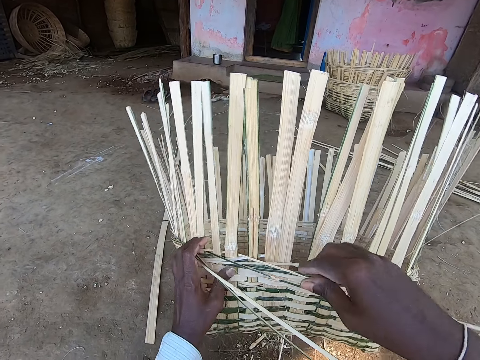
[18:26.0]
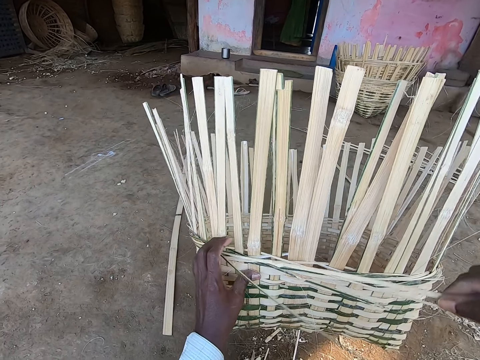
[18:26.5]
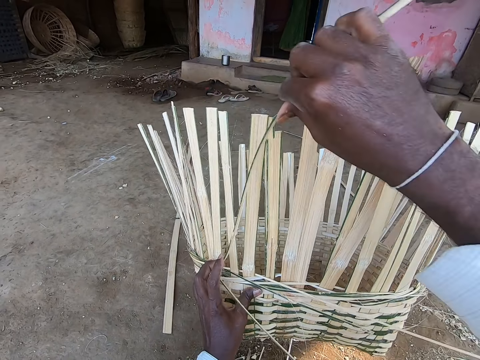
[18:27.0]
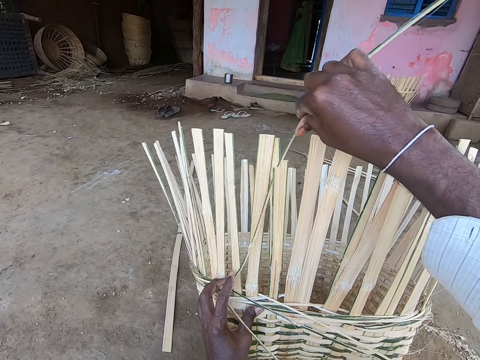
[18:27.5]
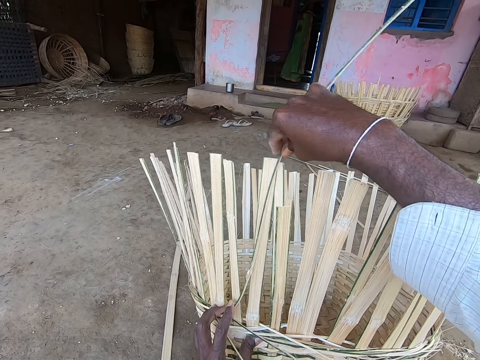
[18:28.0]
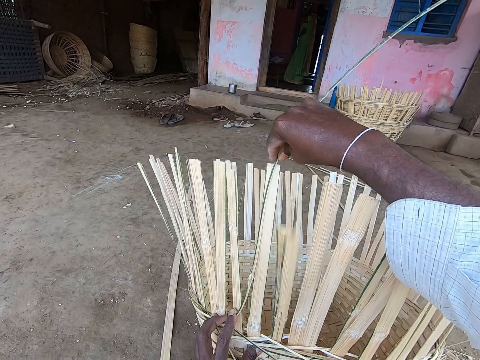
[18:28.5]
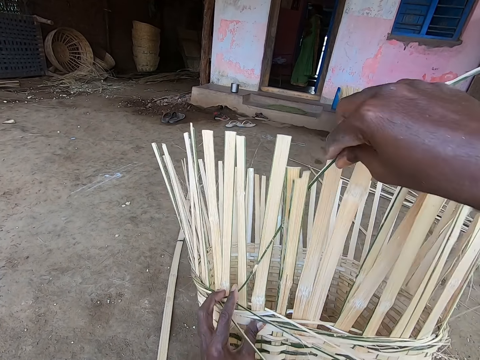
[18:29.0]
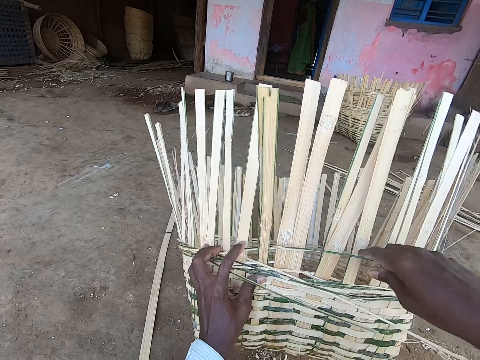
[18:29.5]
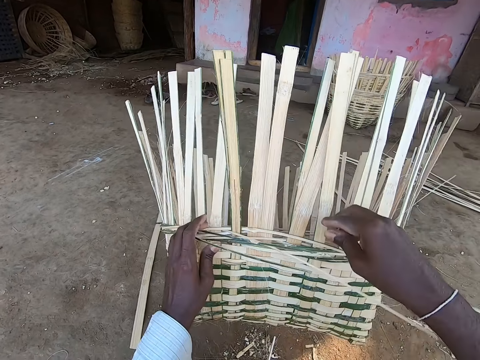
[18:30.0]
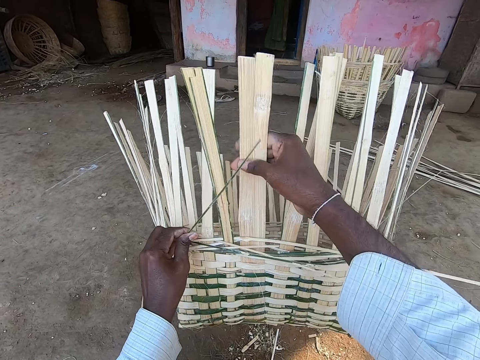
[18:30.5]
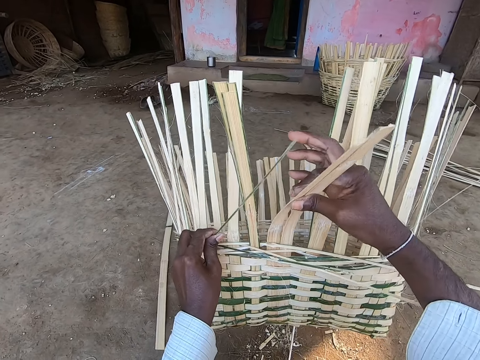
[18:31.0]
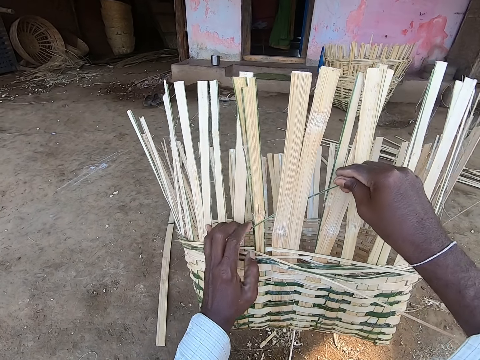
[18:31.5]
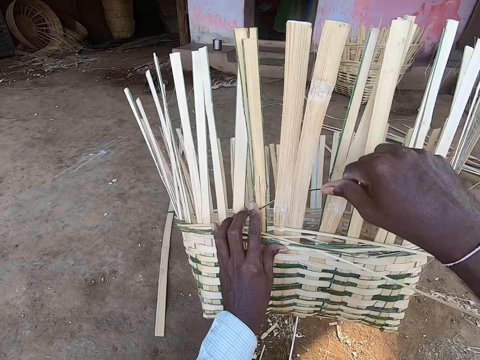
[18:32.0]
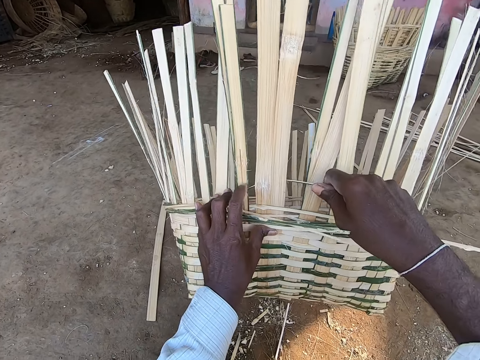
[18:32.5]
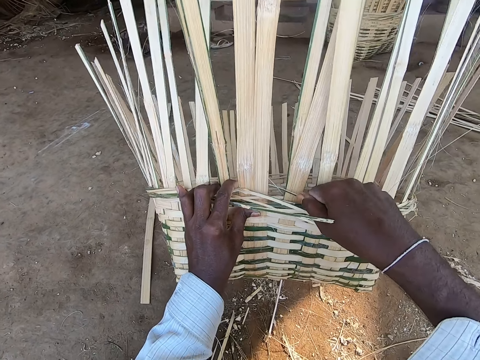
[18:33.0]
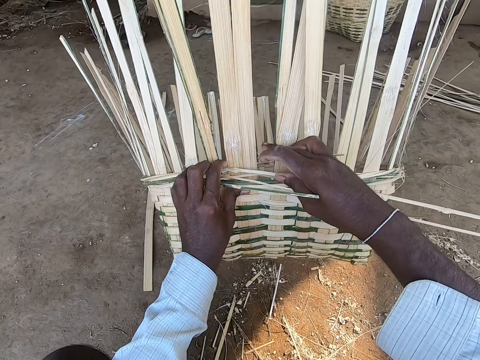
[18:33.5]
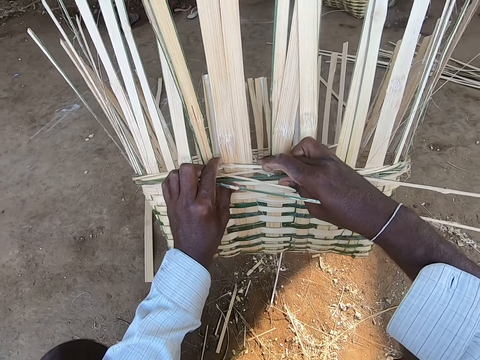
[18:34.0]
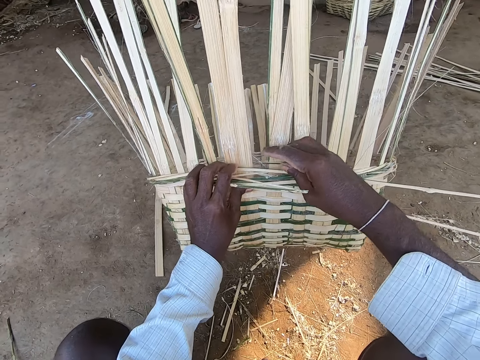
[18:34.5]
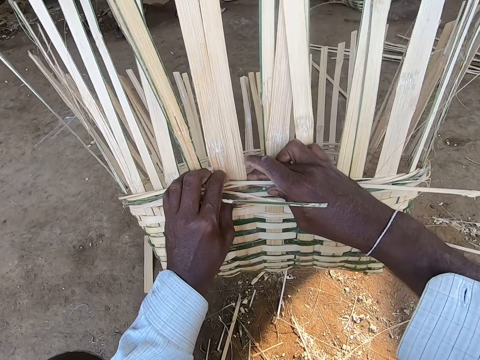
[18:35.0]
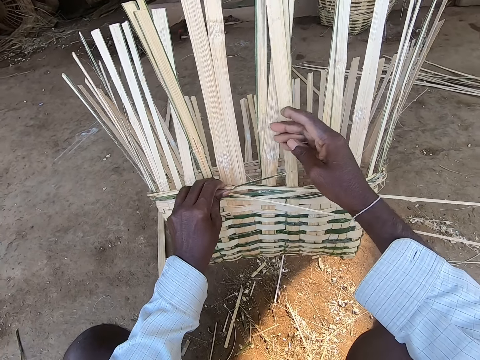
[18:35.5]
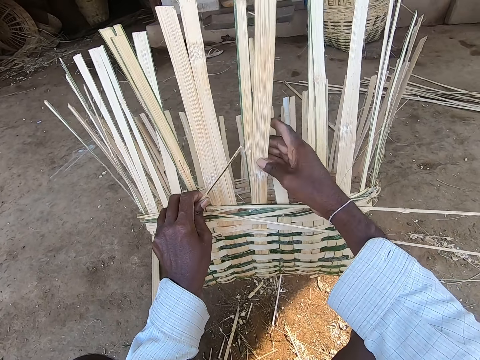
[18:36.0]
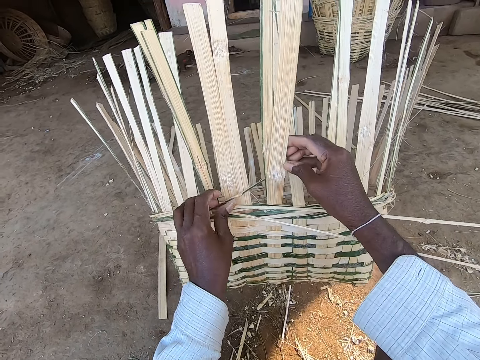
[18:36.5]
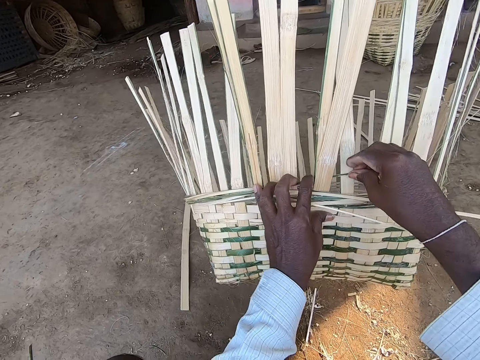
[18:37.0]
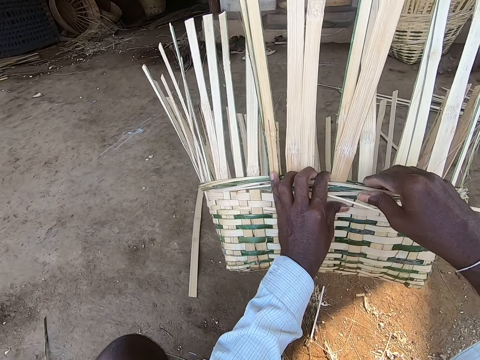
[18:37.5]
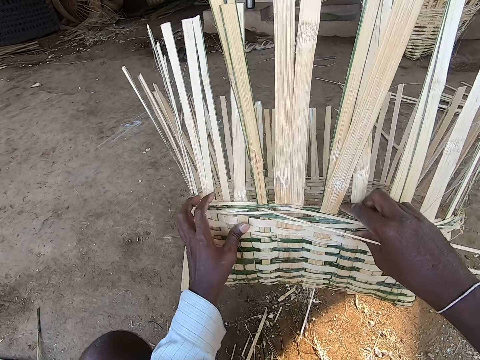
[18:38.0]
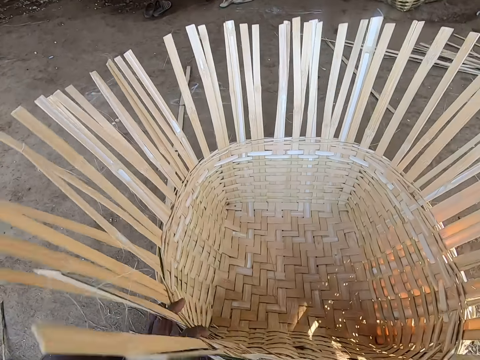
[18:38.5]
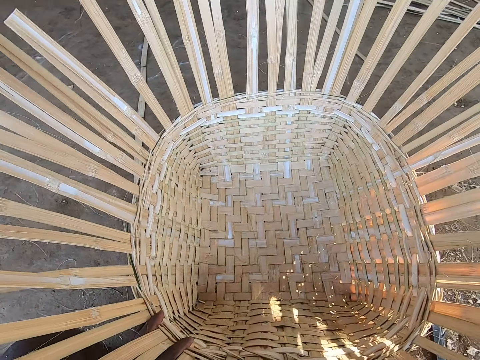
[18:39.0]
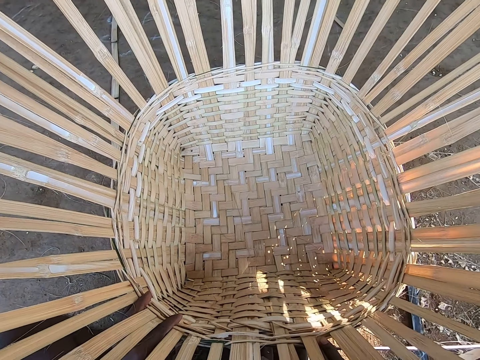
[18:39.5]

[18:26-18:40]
The camera wearer rests the basket on the ground with both hands.

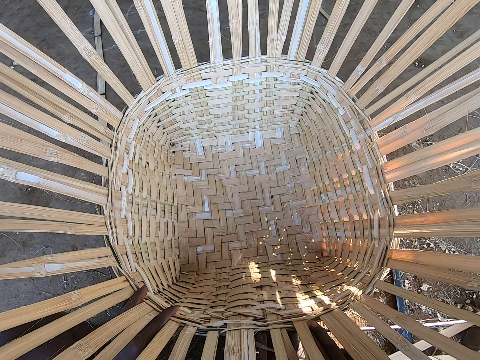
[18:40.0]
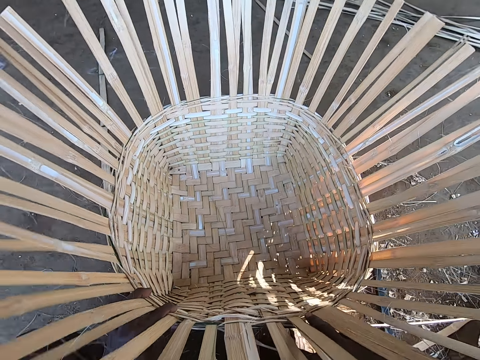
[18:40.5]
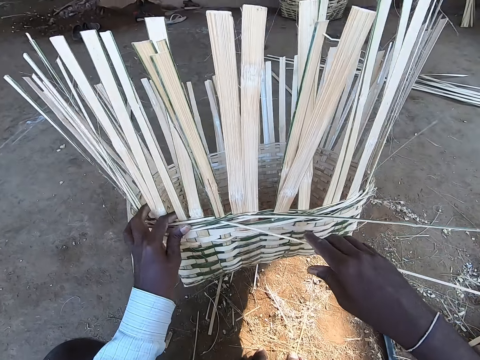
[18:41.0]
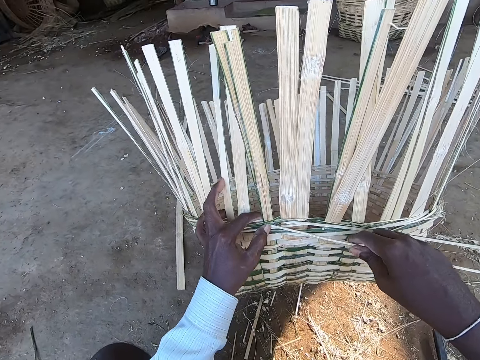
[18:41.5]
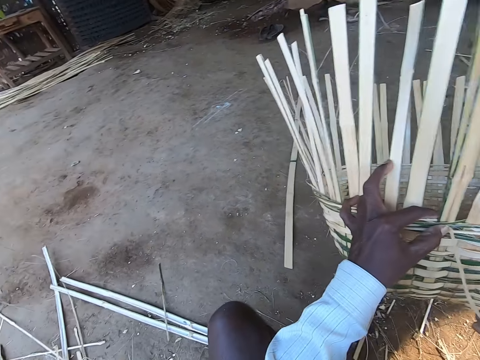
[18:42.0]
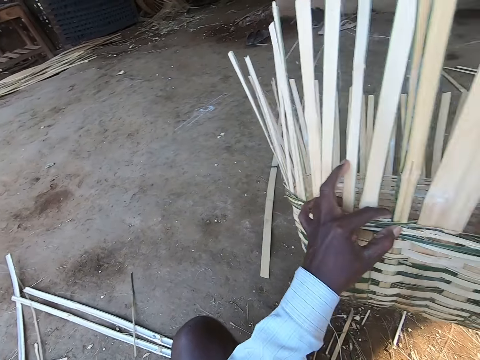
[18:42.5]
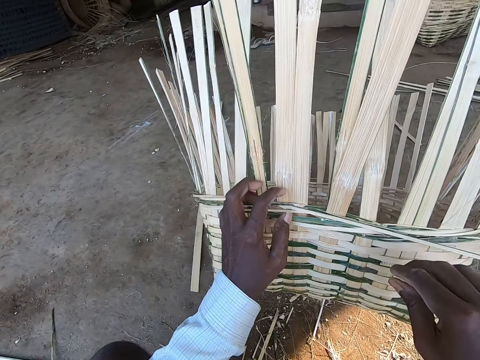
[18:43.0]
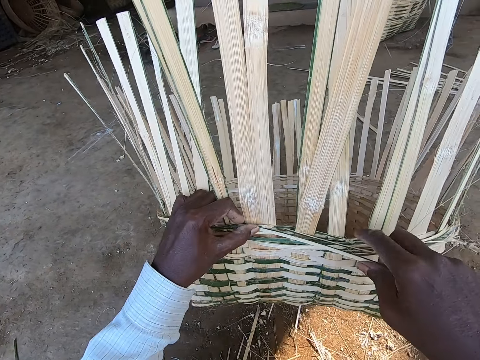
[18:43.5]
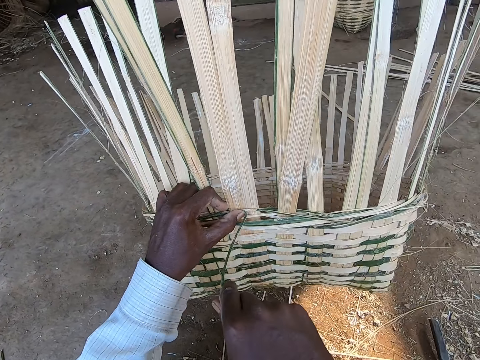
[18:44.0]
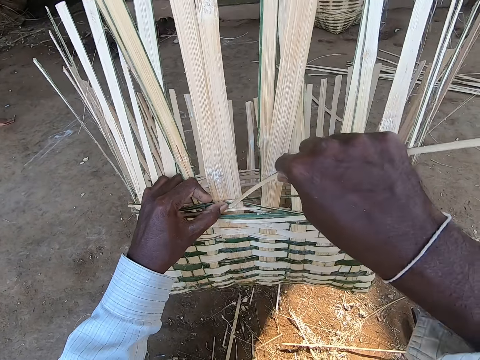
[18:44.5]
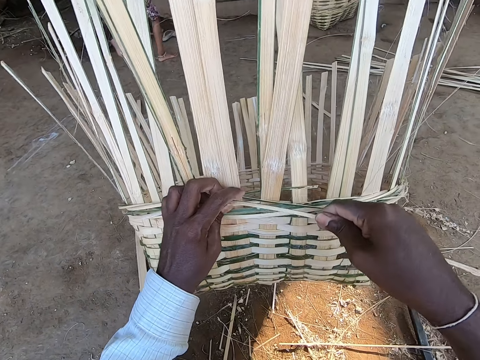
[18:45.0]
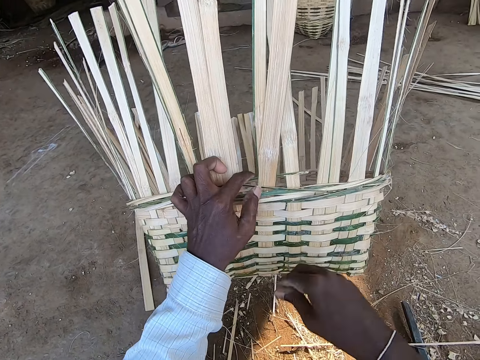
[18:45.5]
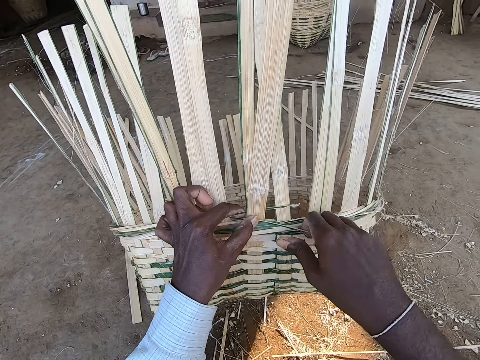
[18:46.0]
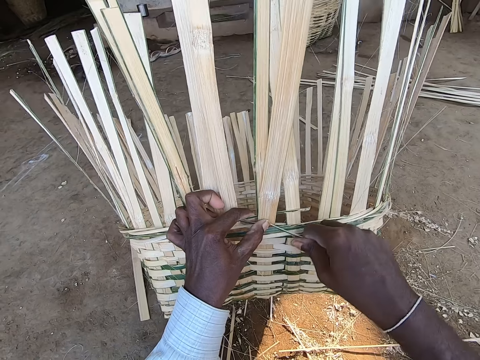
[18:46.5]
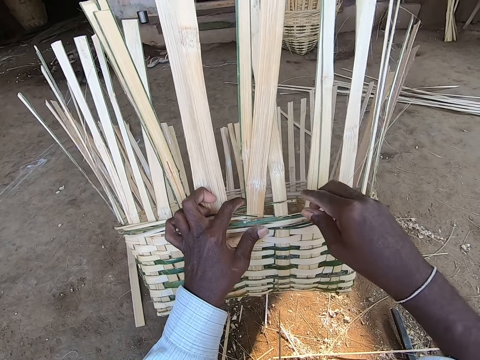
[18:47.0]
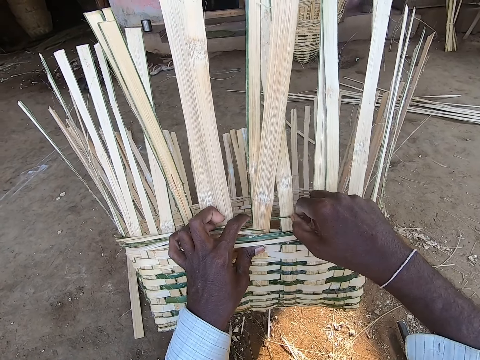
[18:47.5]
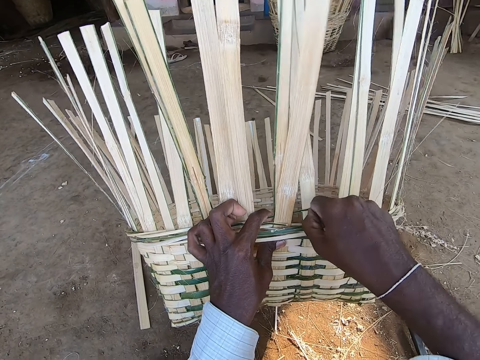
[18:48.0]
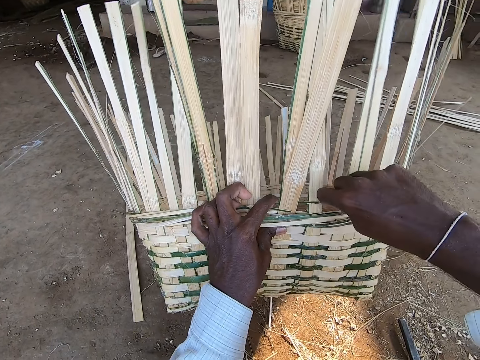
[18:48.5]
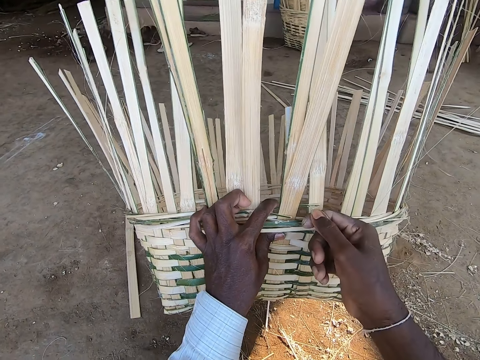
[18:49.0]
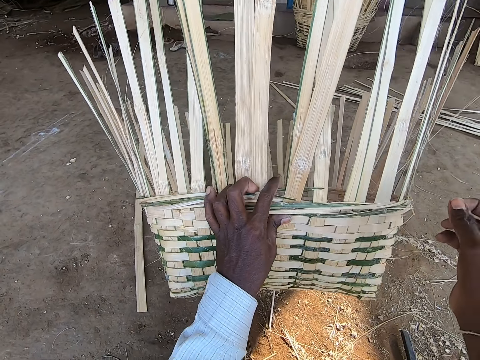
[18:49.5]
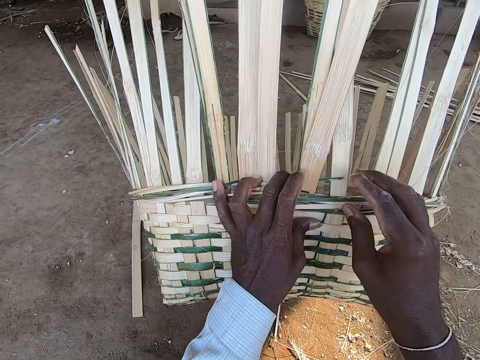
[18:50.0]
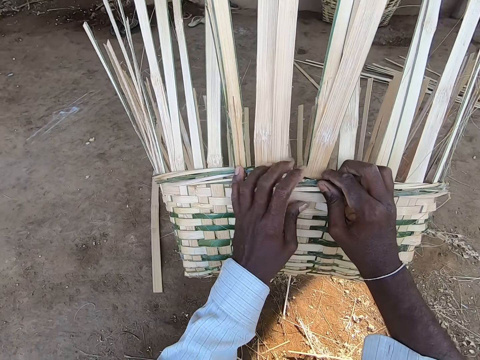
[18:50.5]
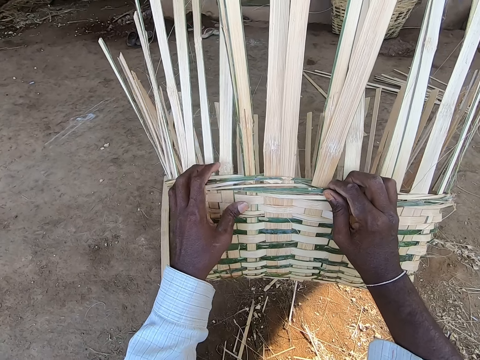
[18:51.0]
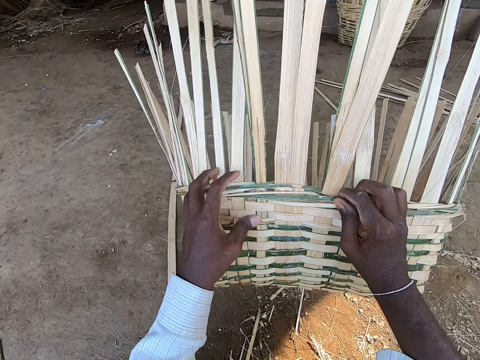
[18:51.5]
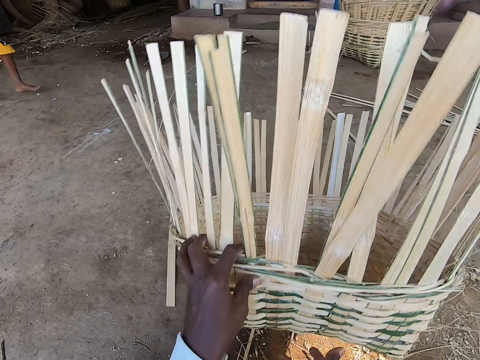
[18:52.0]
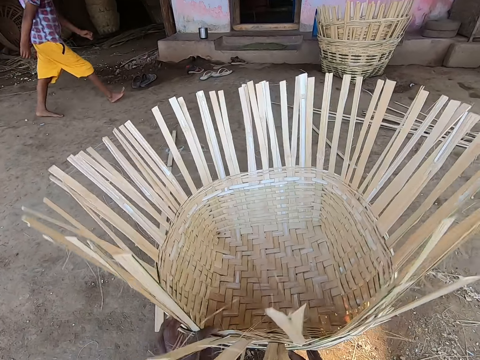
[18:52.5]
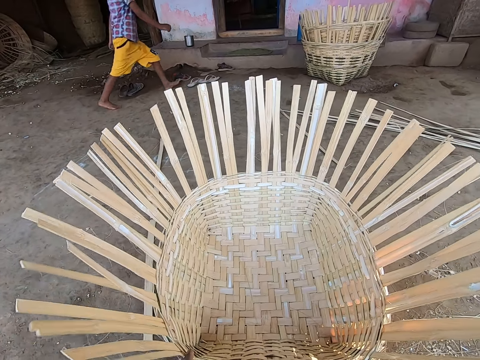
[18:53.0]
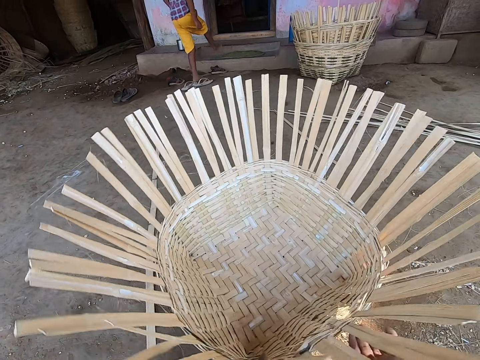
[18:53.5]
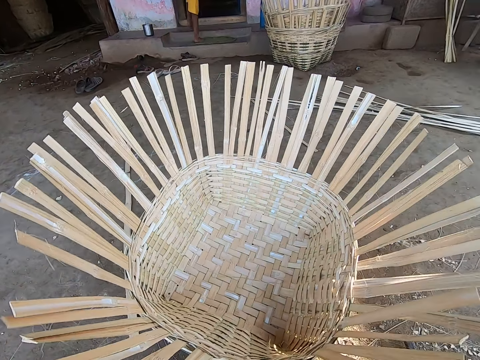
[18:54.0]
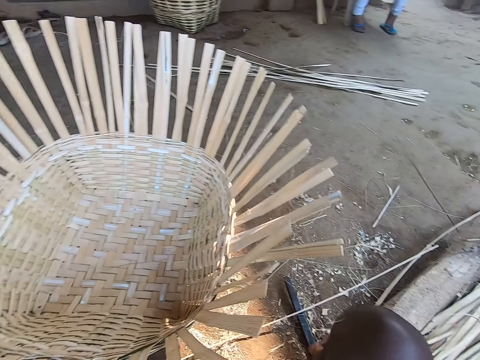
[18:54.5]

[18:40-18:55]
The camera wearer lifts the baskets from the ground with both hands. He breaks the bamboo strip of the basket with his right hand. He holds the basket with his left hand. He drops the bamboo strip on the ground with his right hand. He breaks the bamboo strip of the basket with his right hand. A girl runs past the camera wearer. The camera wearer drops the bamboo strip on the ground with his right hand. He breaks the bamboo strip of the basket with his right hand. He drops the bamboo strip on the ground with his right hand. He breaks the bamboo strip of the basket with his right hand. He drops the bamboo strip on the ground with his right hand. He adjusts the basket with both hands. He drops the basket on the ground with his left hand. A boy walks past the camera wearer. The camera wearer drops the basket on the ground with both hands. He turns the basket on the ground with both hands.
